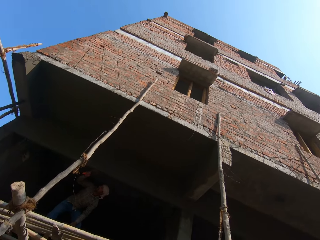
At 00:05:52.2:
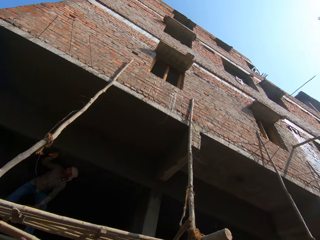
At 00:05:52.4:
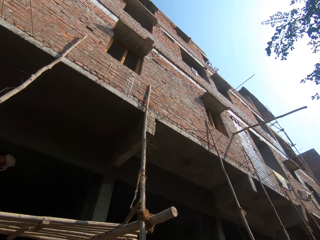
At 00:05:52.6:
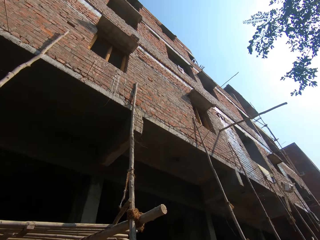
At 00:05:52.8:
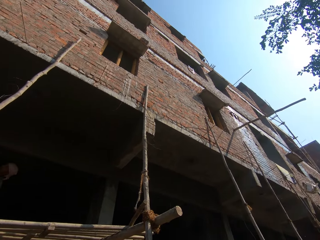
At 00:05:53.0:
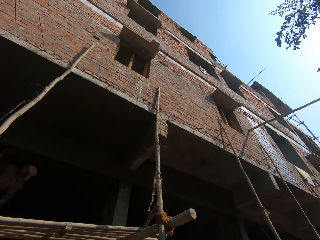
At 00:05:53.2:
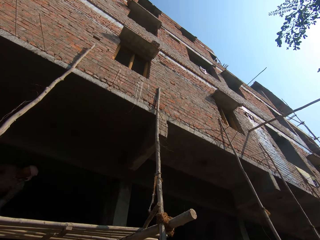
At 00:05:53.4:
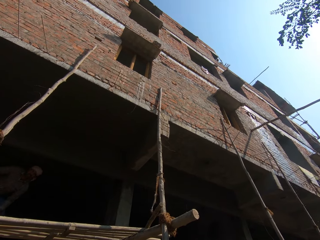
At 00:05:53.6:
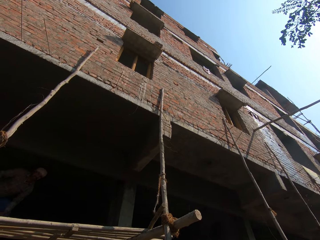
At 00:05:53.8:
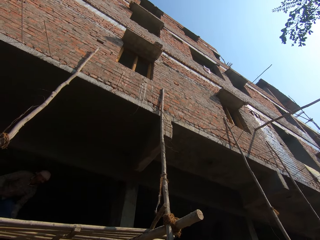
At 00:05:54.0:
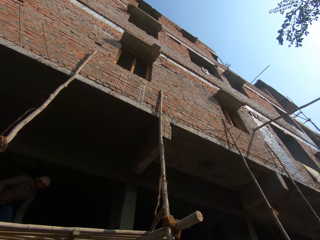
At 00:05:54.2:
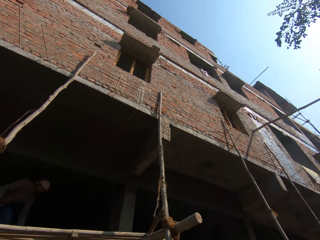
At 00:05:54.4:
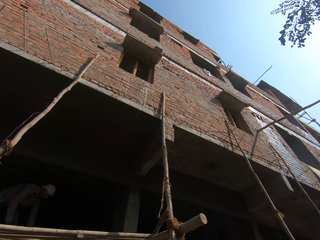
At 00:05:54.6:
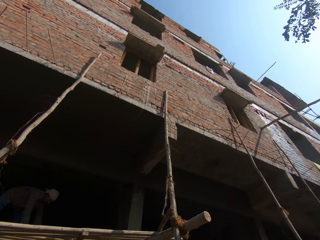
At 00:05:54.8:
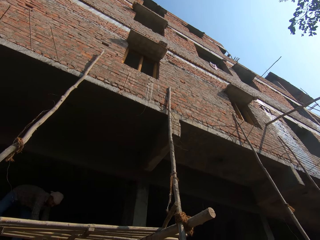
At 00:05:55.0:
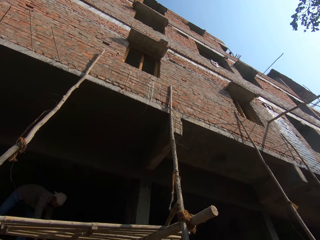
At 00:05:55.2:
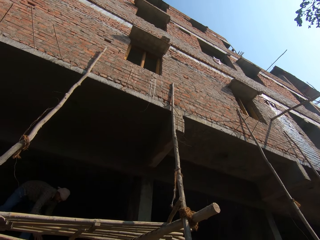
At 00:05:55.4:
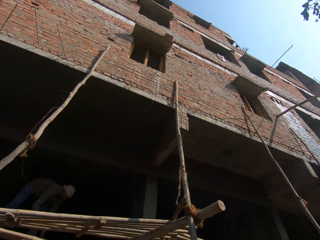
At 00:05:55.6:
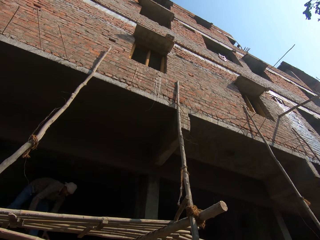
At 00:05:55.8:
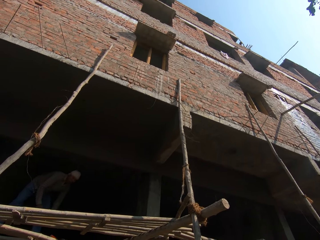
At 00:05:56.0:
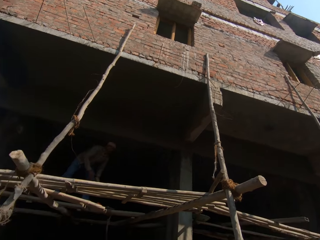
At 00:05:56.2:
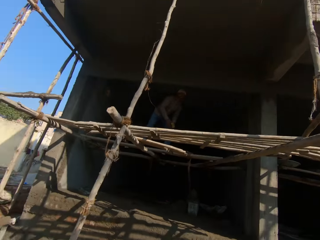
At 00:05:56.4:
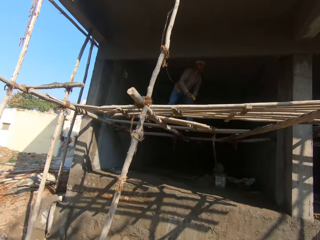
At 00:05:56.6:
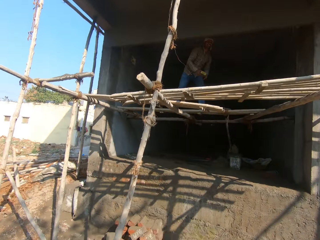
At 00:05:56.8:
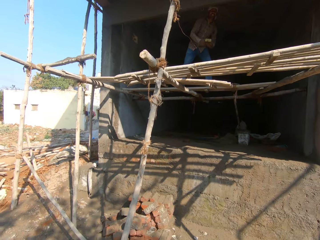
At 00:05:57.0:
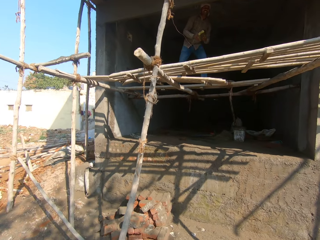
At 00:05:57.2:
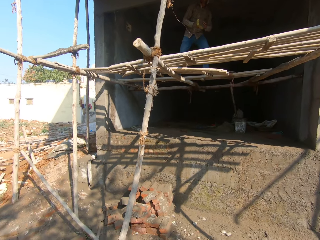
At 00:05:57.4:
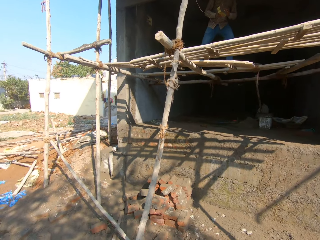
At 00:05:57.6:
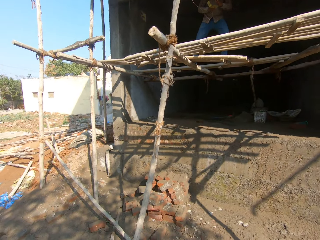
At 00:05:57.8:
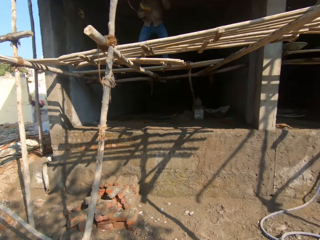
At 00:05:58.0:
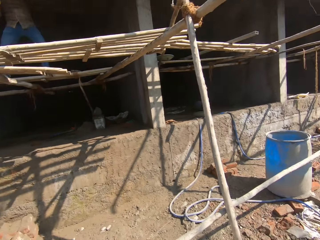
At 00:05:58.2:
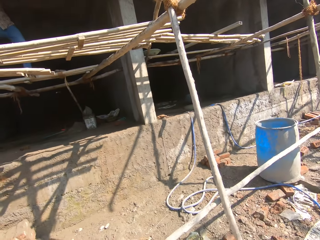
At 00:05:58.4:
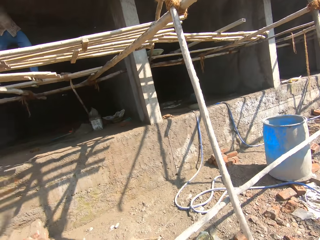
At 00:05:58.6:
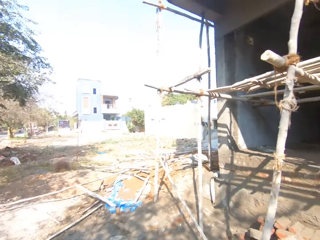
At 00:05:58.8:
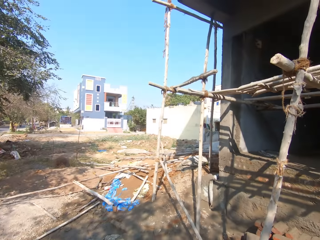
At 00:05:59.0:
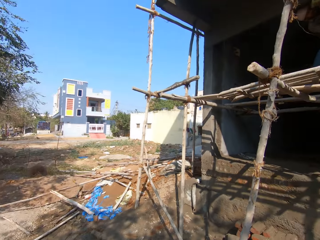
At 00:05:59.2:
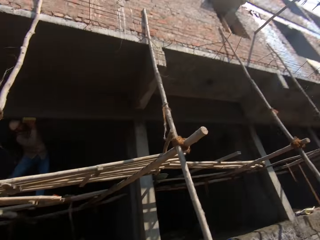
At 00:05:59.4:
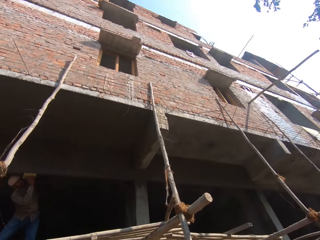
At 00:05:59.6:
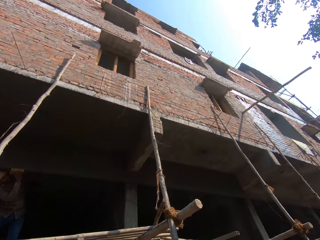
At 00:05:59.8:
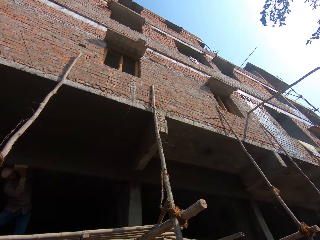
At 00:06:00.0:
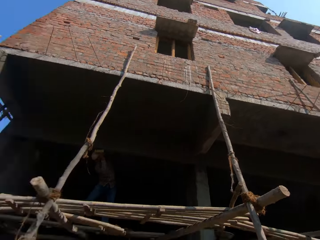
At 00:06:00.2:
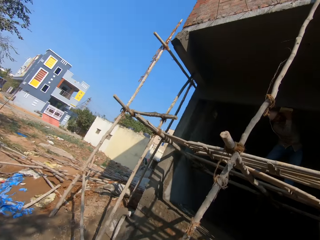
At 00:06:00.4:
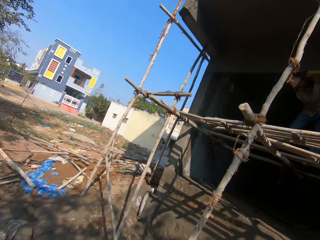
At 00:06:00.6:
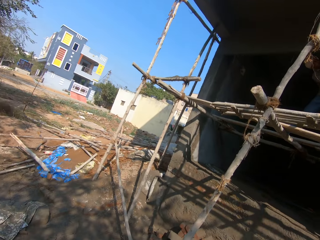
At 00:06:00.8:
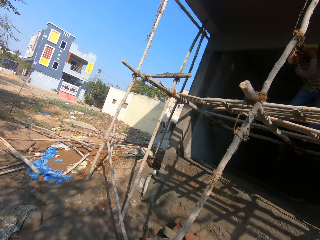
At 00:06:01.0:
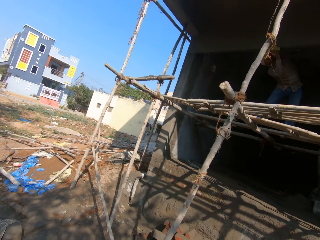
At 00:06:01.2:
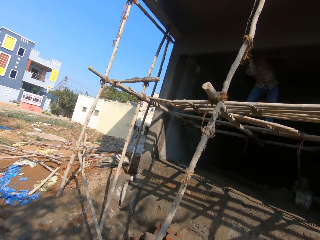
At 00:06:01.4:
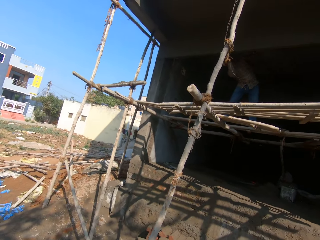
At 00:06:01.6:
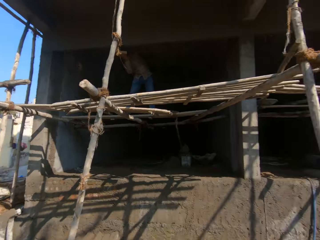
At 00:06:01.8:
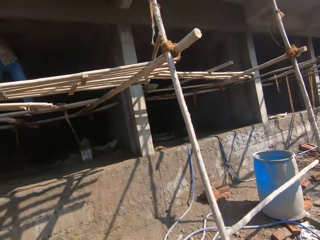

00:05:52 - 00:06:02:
A man moves around a construction site. The camera wearer looks around the construction site.

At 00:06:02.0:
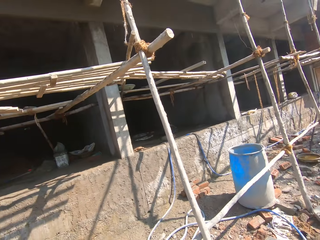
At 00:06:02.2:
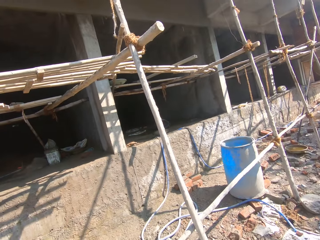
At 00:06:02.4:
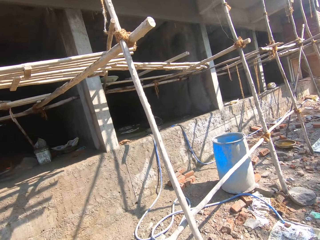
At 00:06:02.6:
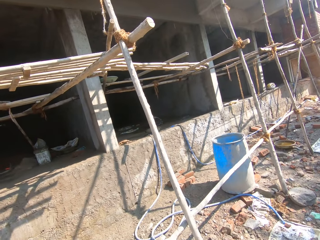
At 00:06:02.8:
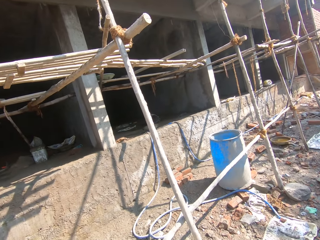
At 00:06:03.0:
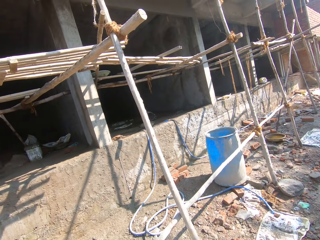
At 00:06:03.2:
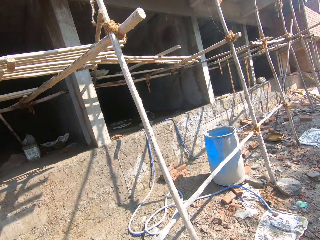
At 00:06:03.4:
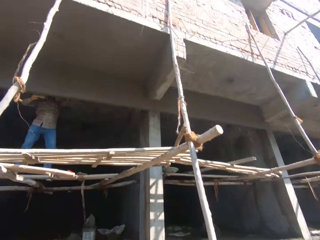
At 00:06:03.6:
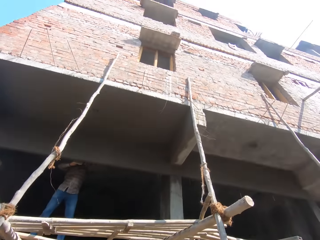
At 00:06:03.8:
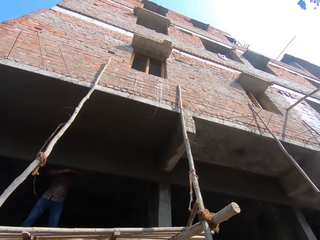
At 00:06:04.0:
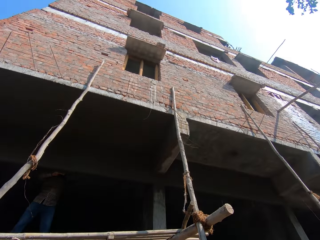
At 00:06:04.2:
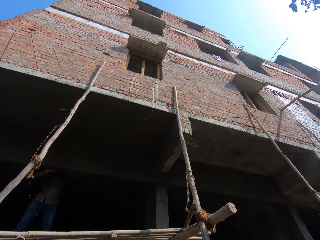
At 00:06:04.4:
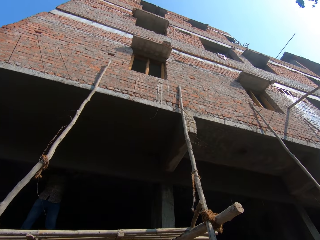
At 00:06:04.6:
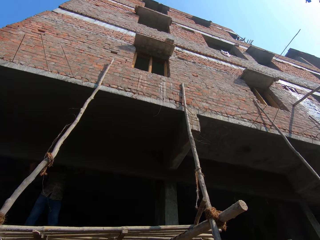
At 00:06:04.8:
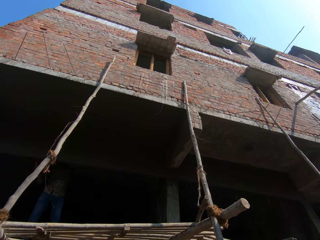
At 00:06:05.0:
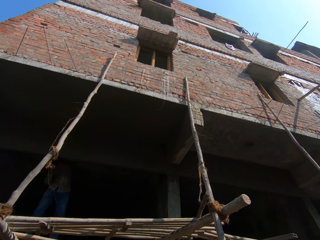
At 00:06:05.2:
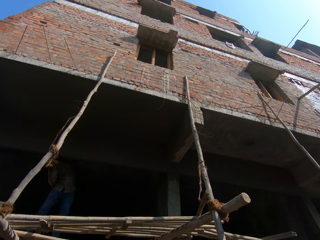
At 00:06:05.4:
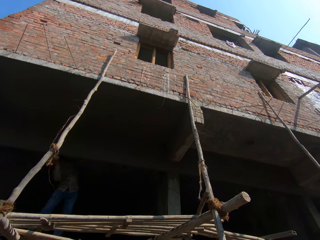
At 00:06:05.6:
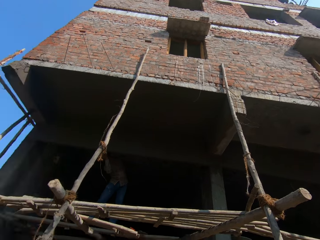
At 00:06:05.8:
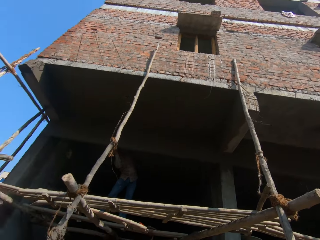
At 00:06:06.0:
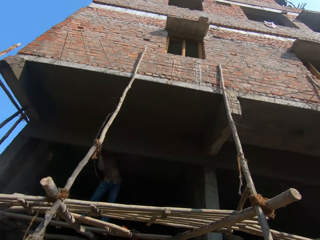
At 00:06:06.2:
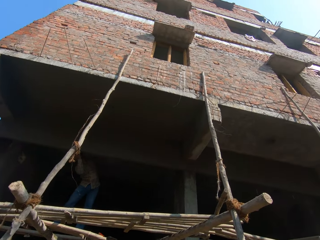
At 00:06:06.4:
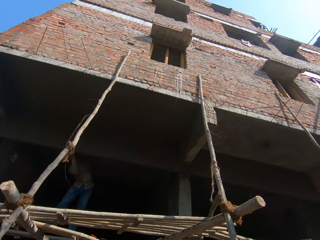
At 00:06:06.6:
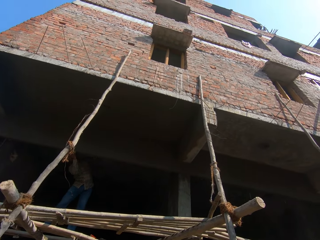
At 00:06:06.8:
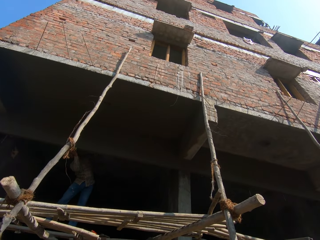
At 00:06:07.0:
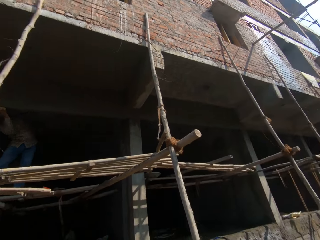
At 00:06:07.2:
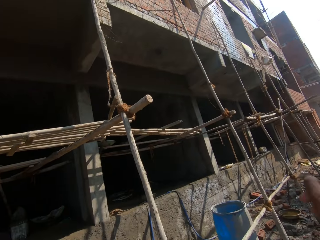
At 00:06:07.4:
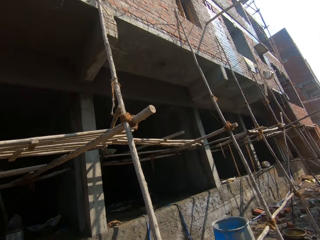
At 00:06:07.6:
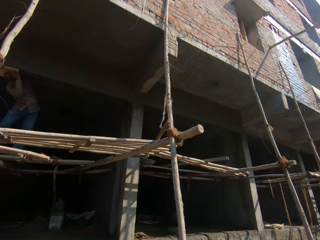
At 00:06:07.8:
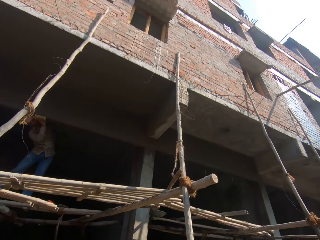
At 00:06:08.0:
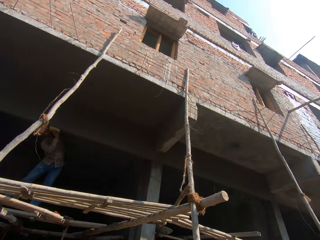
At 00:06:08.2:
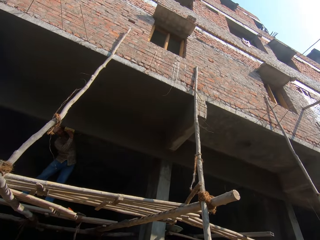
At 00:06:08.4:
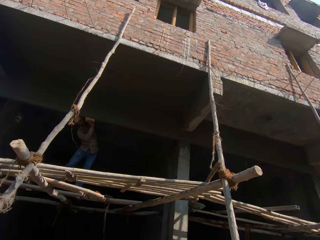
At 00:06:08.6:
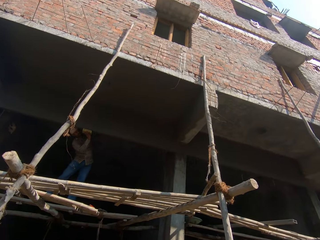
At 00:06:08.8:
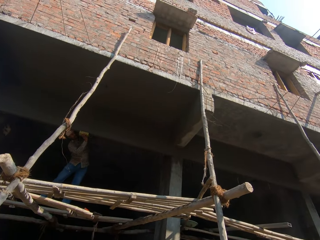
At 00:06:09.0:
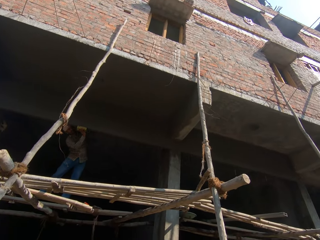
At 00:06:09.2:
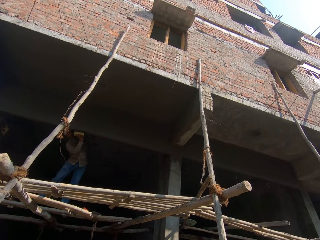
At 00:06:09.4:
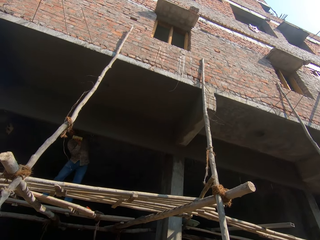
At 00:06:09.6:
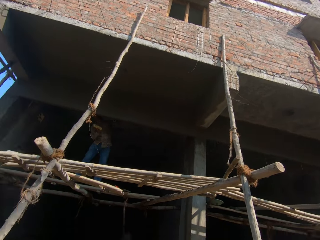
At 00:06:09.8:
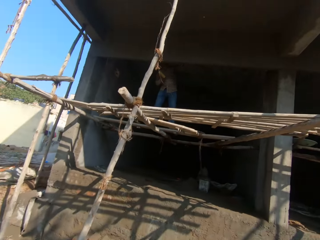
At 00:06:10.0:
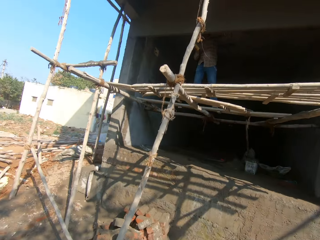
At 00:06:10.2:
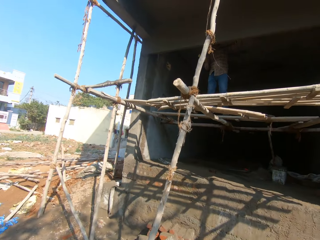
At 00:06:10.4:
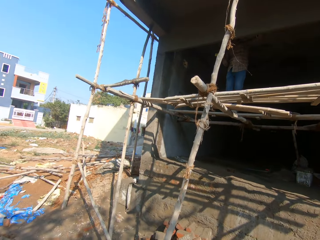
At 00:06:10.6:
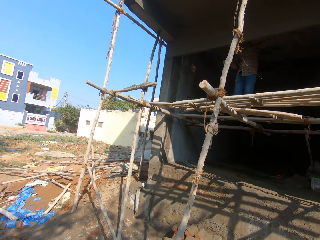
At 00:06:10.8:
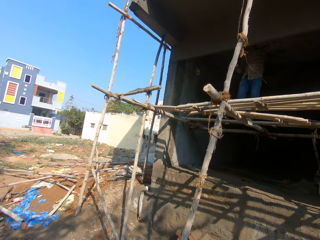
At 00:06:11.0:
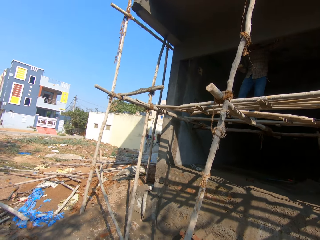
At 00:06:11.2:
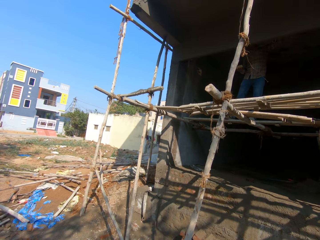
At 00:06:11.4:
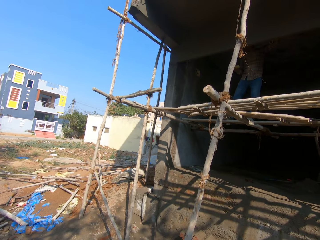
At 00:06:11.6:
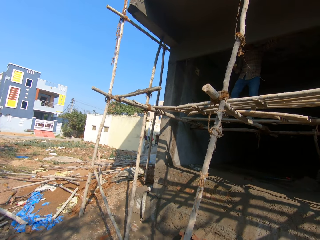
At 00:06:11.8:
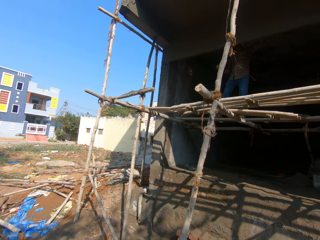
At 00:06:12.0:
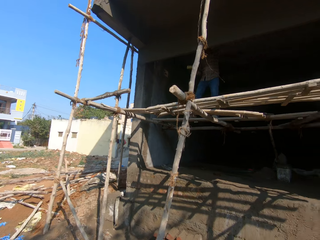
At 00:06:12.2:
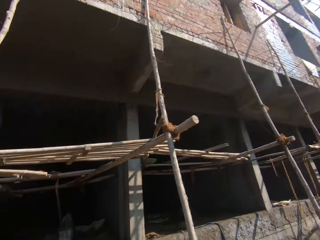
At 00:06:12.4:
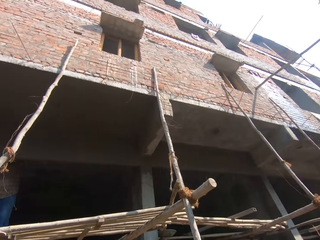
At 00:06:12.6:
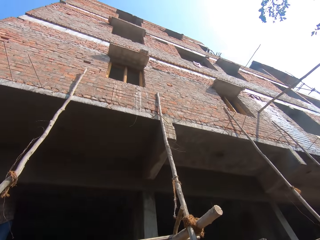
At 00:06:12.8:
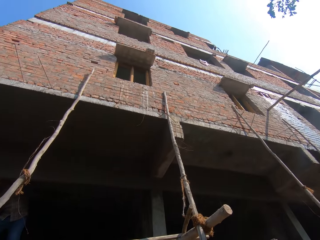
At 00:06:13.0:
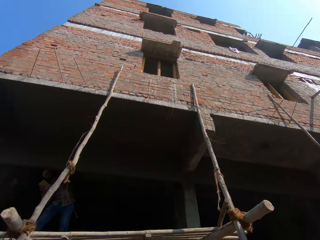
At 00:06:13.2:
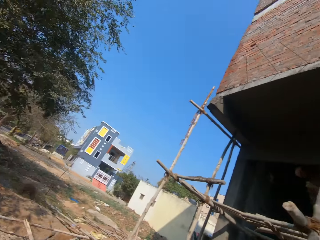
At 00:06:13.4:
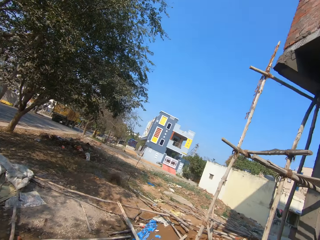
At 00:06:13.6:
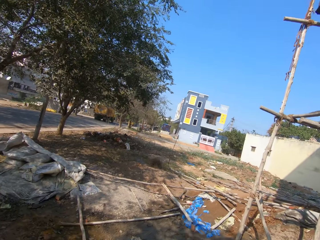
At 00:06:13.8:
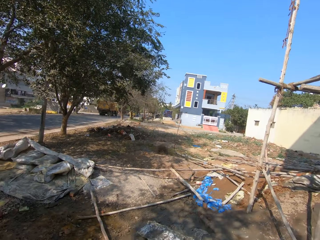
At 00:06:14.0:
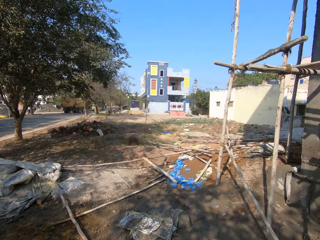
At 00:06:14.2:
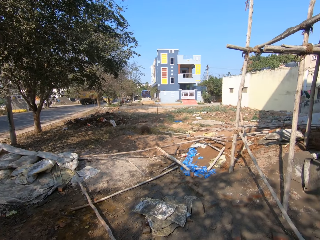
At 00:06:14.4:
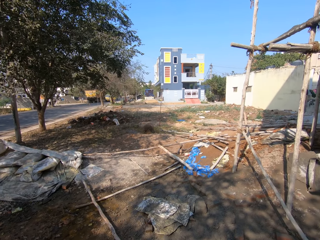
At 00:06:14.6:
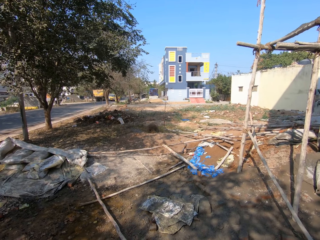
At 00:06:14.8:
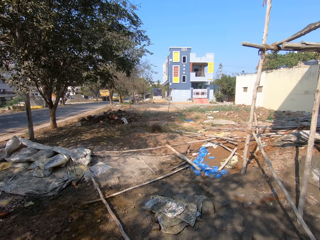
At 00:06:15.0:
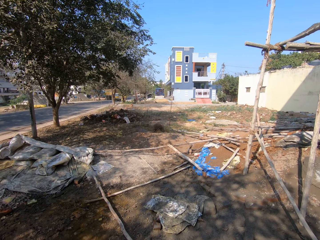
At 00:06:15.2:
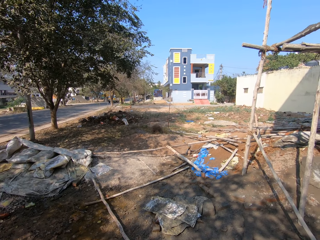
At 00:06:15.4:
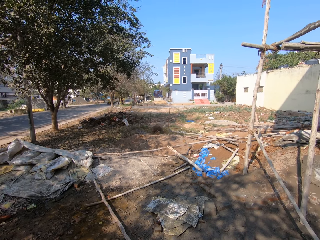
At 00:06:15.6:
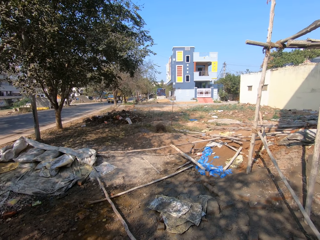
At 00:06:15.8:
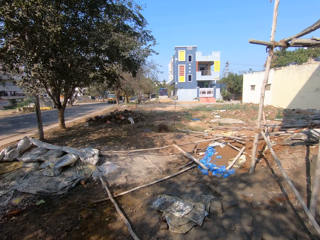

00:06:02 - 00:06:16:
A man plasters a wall. The camera wearer looks around a construction site. The man plasters the wall. The camera wearer looks around the construction site.
